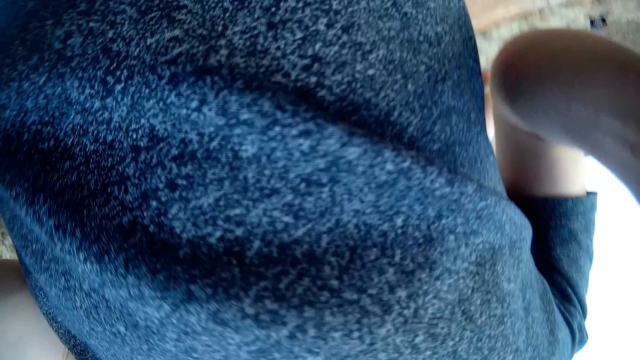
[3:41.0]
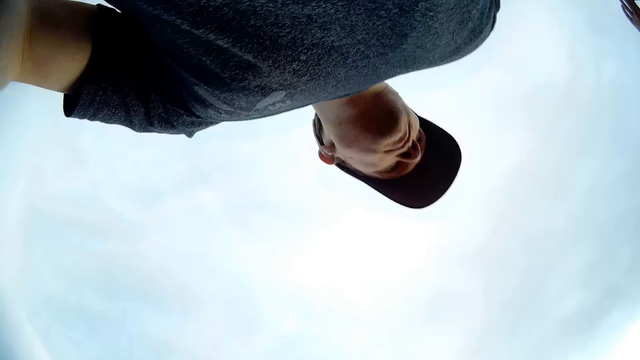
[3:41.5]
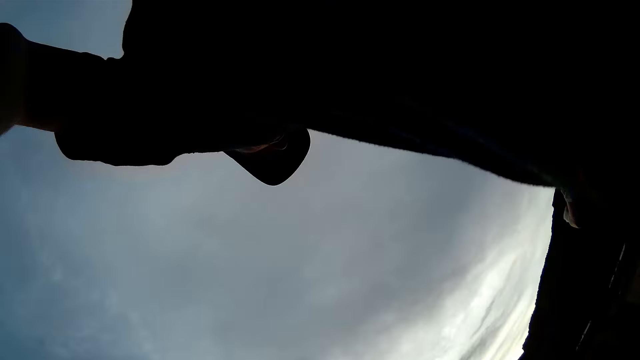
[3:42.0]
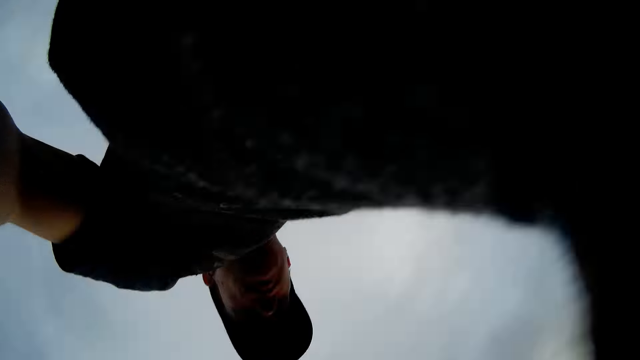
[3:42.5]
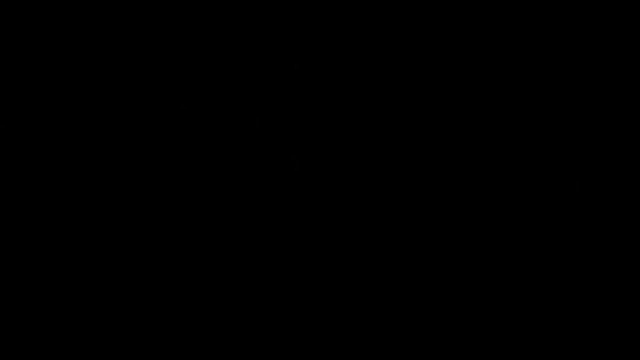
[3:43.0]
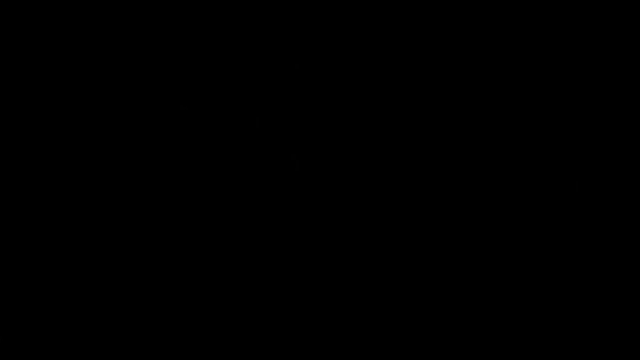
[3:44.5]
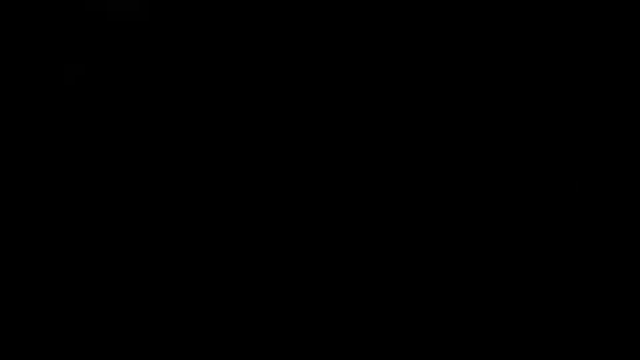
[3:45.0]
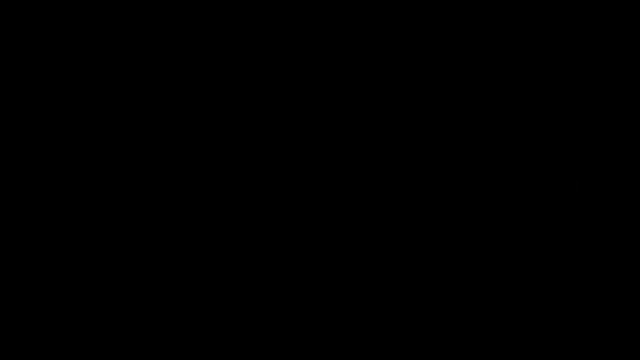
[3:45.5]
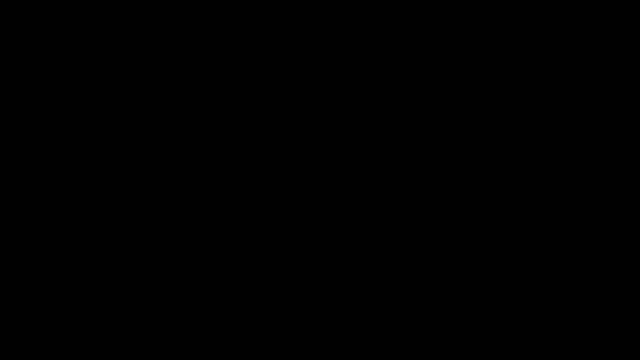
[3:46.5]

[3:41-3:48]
A lady moves around. The camera wearer fixes the camera. They block the camera.

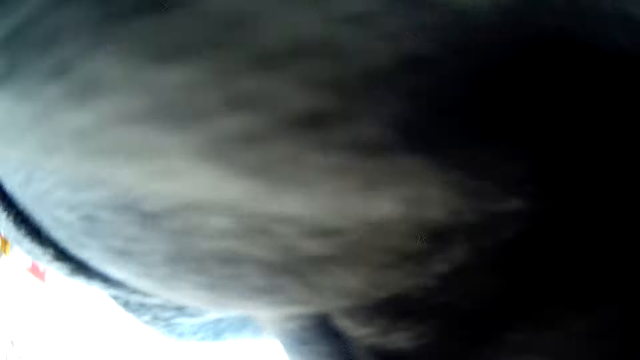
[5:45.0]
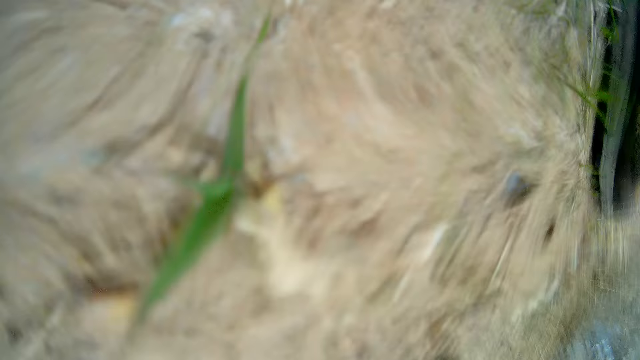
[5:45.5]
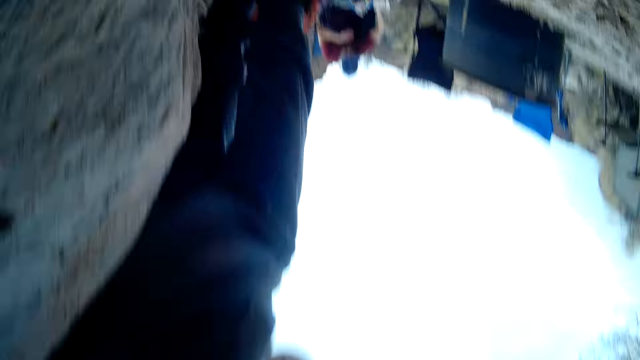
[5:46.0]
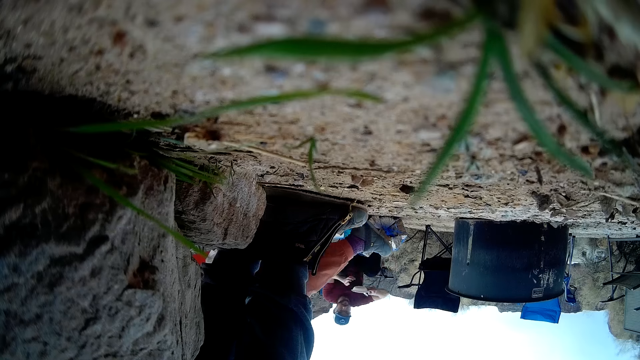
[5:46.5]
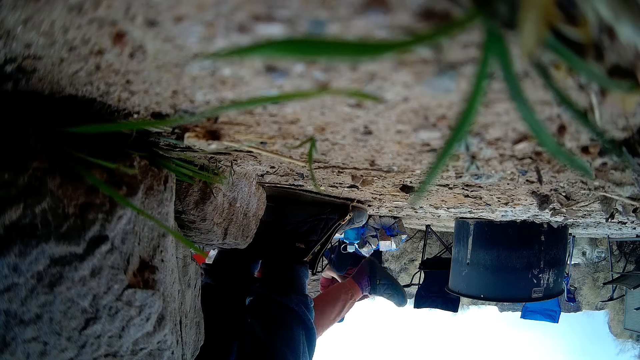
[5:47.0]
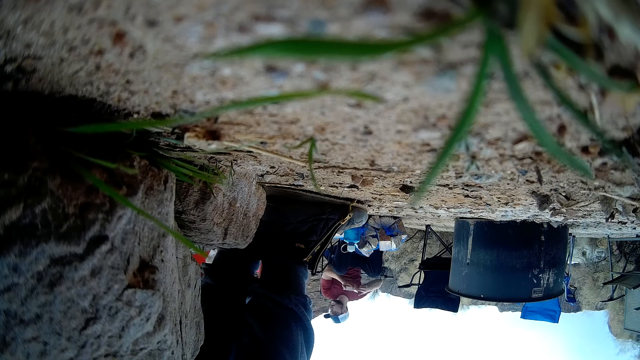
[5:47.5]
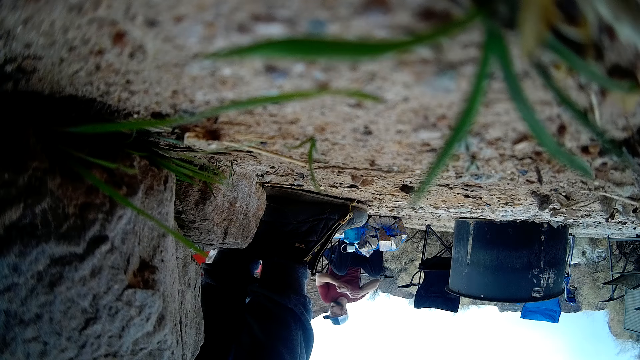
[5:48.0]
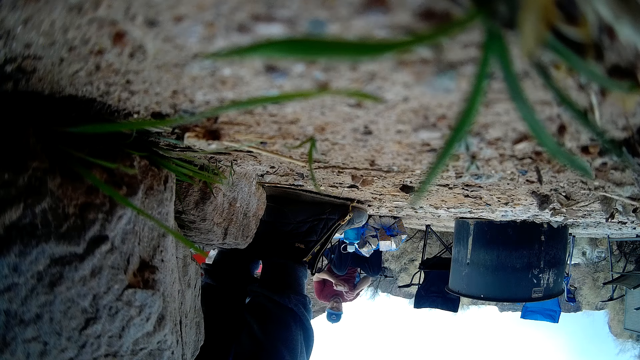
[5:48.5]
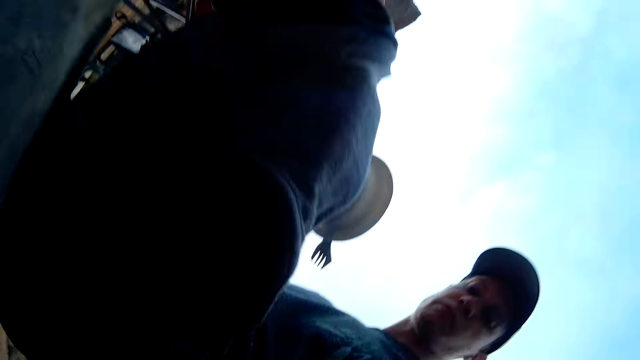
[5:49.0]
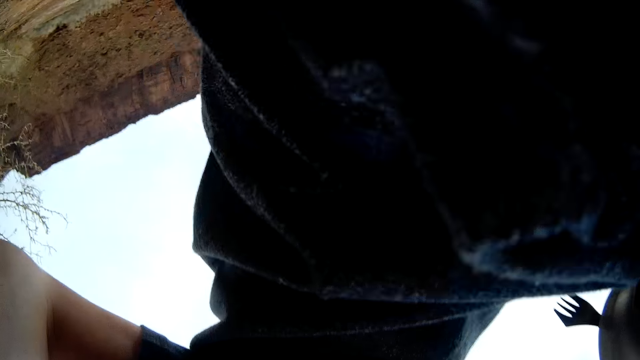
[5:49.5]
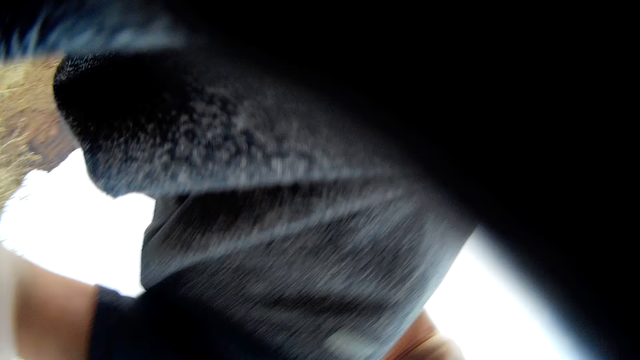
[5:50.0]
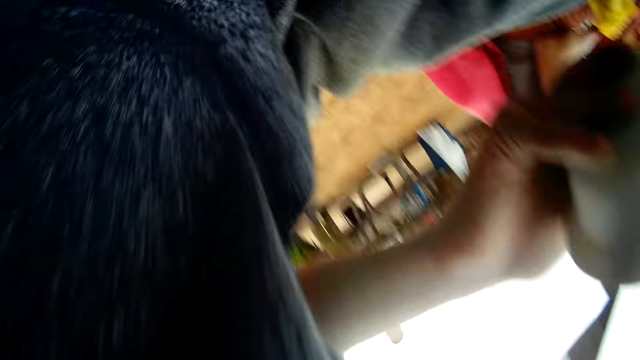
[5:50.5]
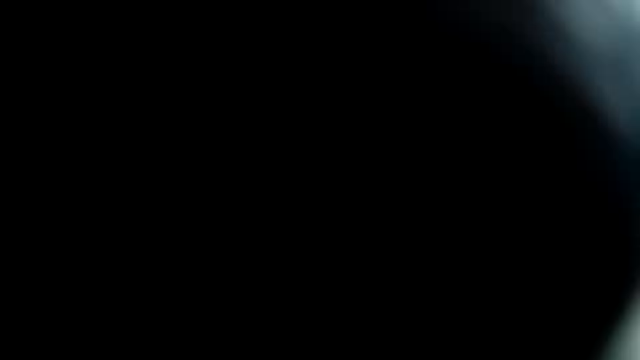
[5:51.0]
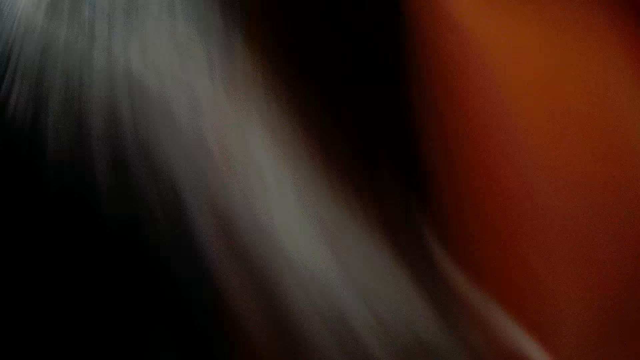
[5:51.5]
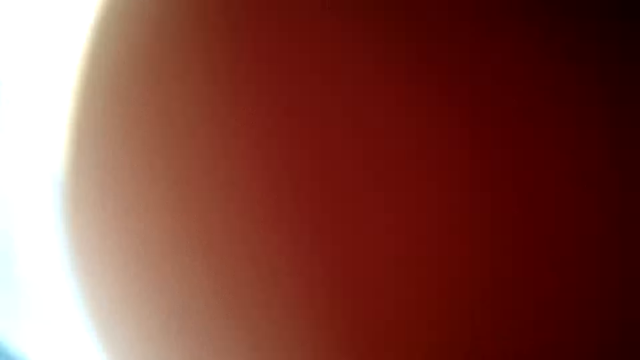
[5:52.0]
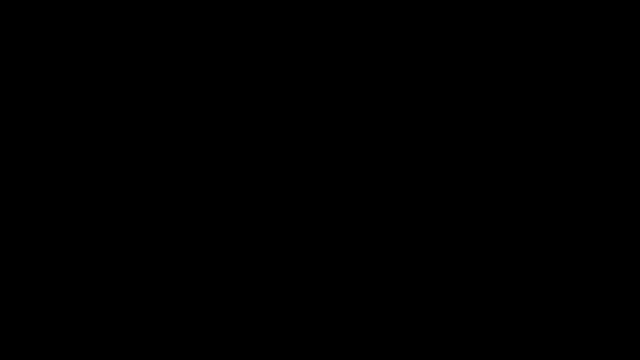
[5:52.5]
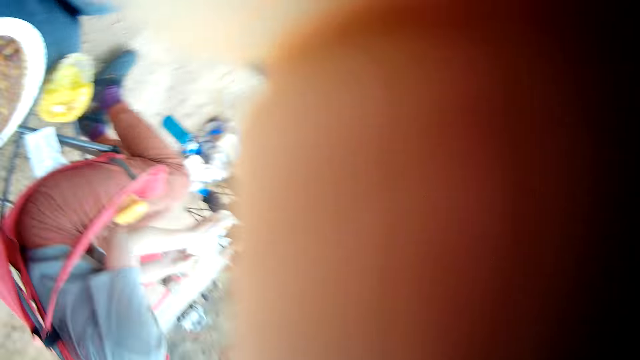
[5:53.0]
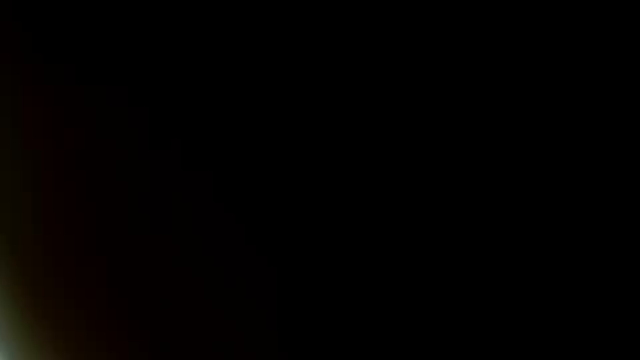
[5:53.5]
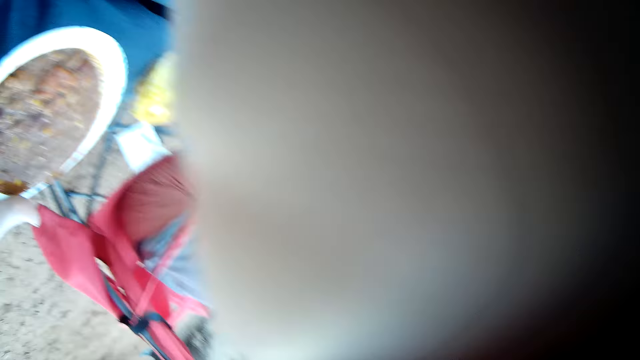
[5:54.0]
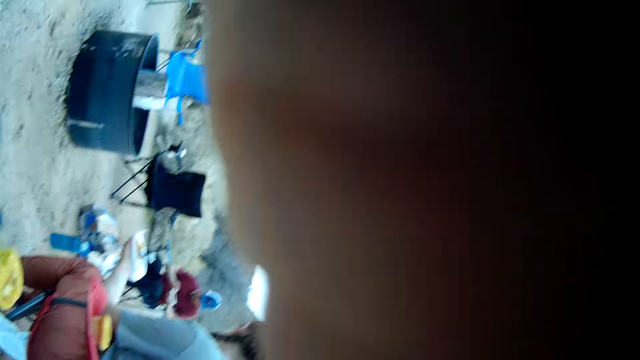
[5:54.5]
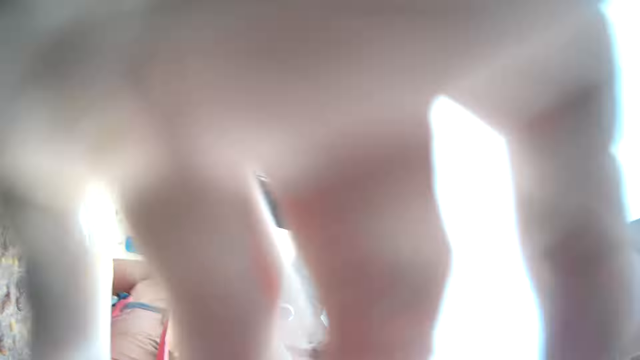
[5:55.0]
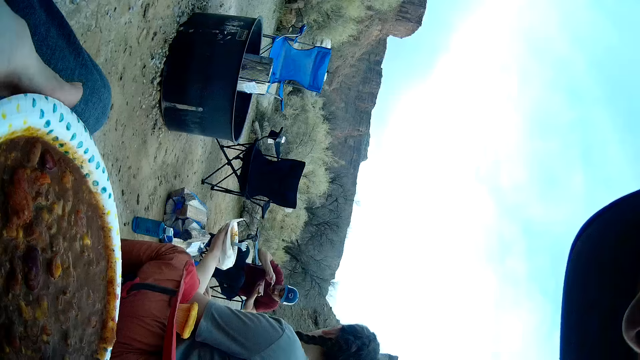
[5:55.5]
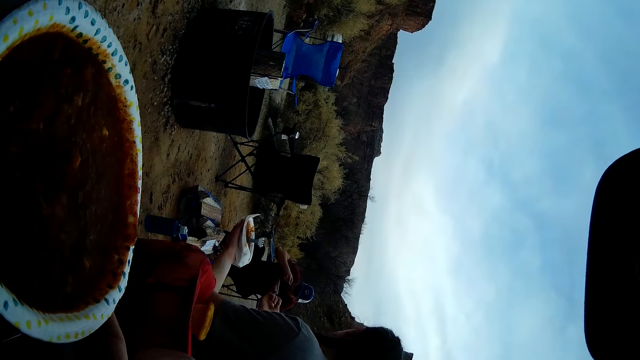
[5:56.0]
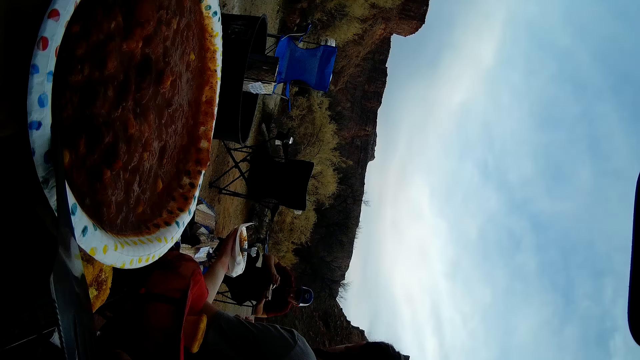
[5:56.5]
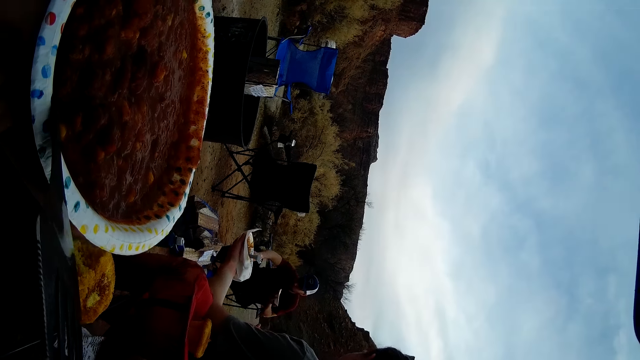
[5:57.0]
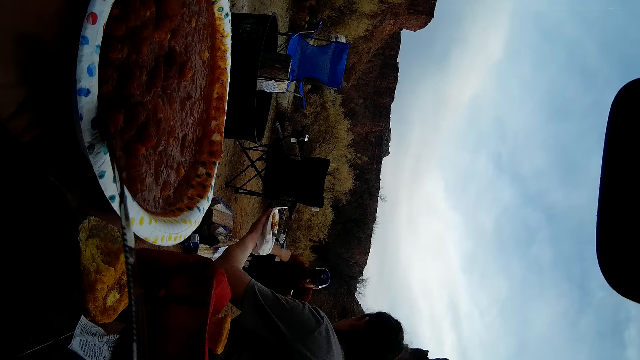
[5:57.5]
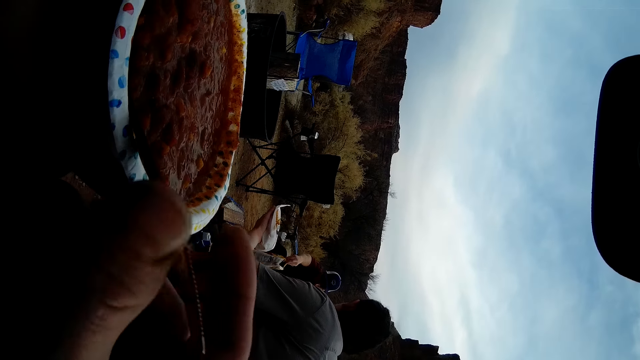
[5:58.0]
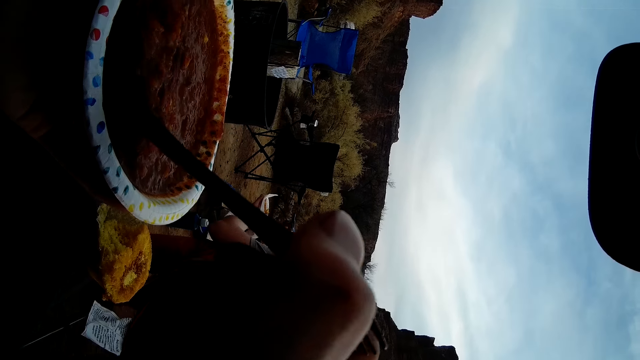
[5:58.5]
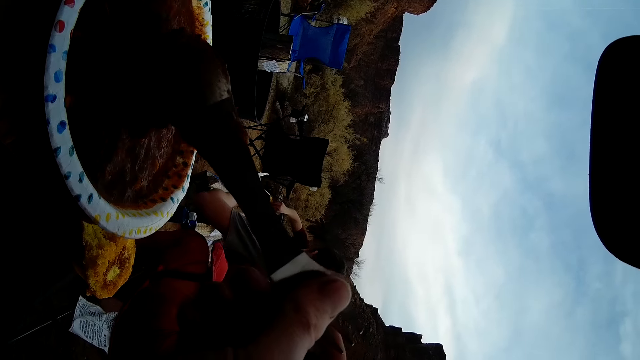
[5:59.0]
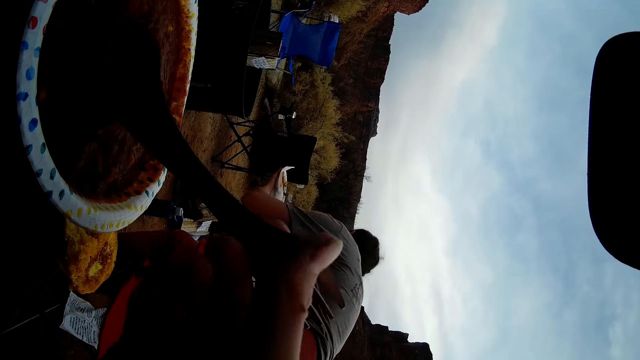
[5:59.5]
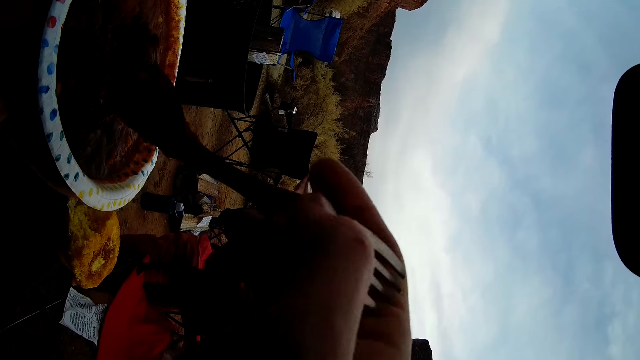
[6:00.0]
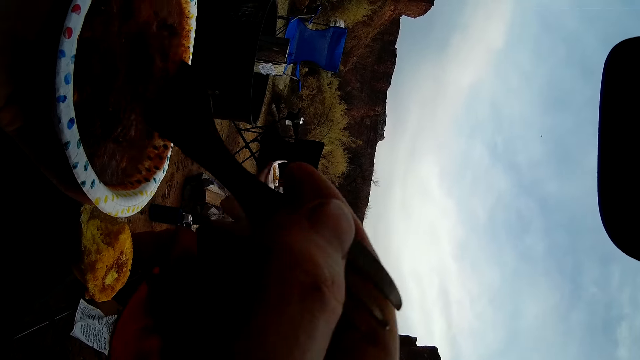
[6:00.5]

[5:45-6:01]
A person is eating and sits near the end in a field. The camera wearer looks around. They are seated in a field and are eating stew. They hold some food. Another person is holding a plate of stew and is seated beside a third person. The camera wearer picks a spoon. The second person abruptly stands.
